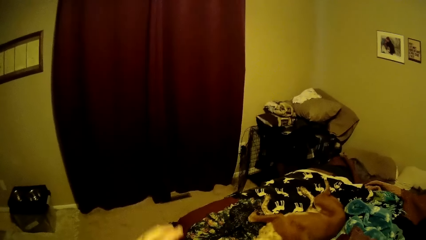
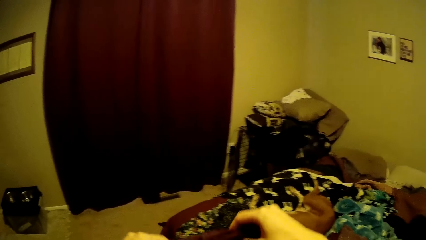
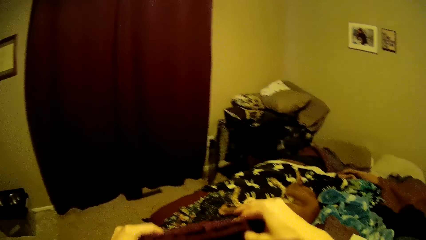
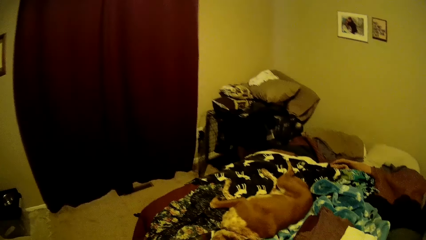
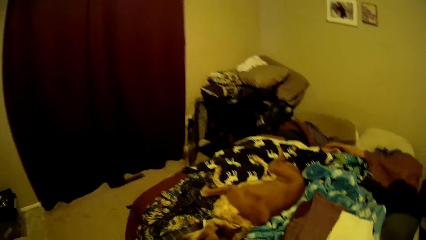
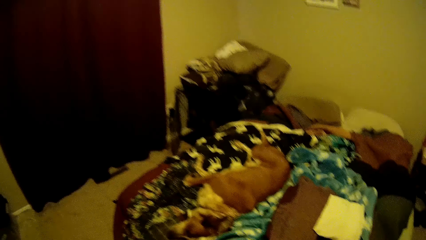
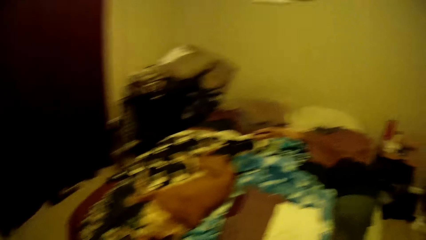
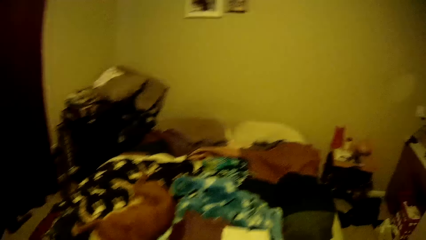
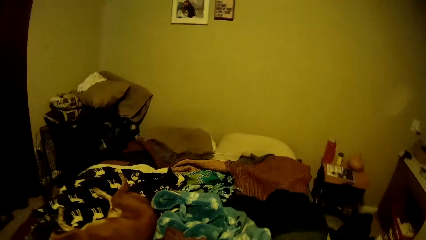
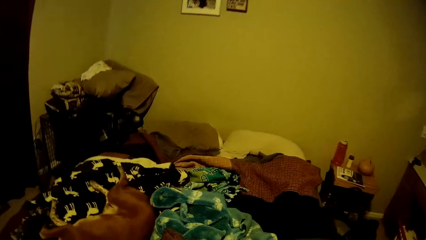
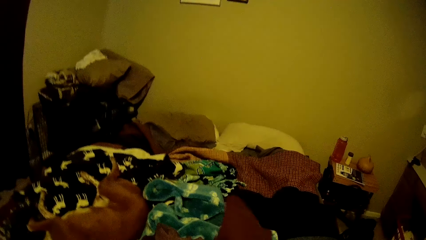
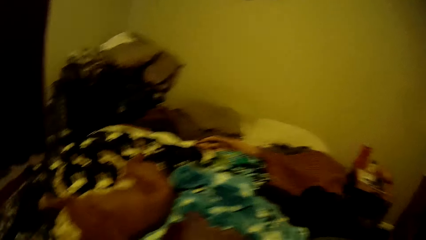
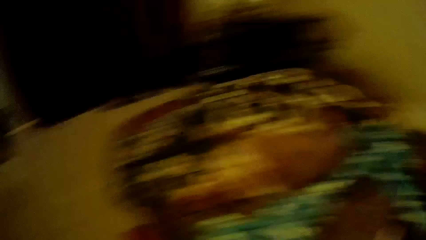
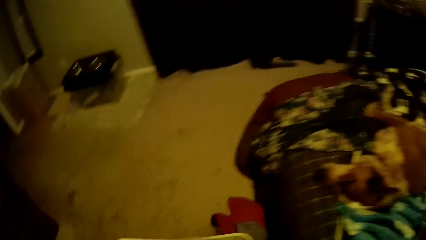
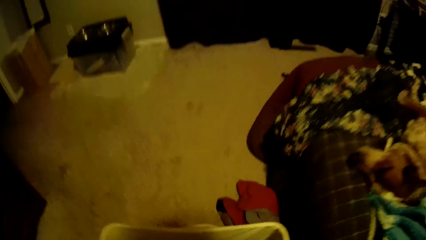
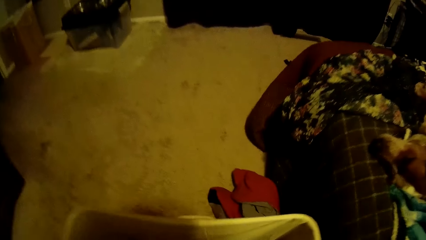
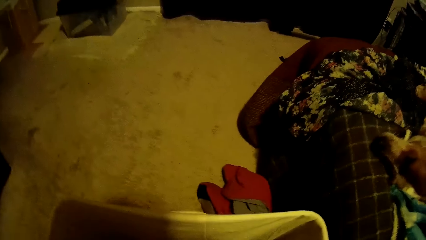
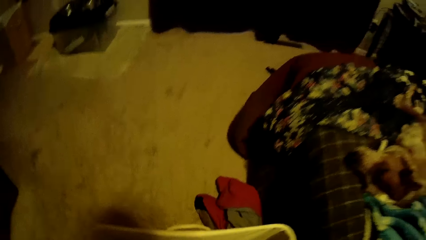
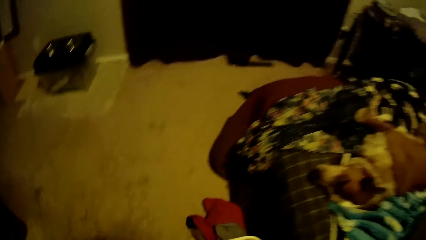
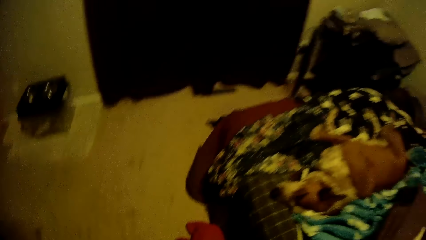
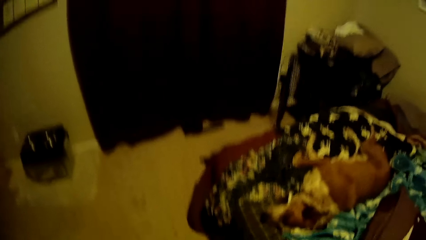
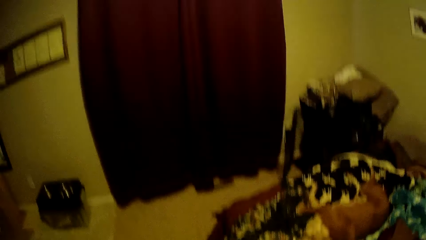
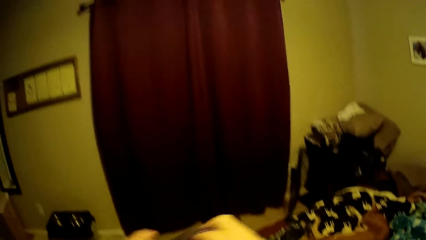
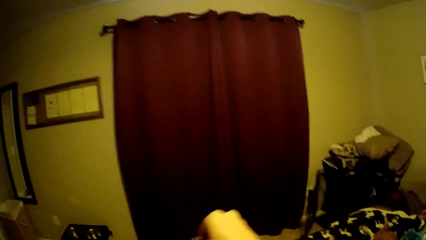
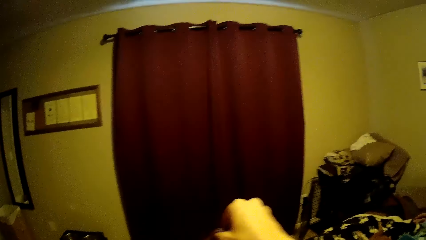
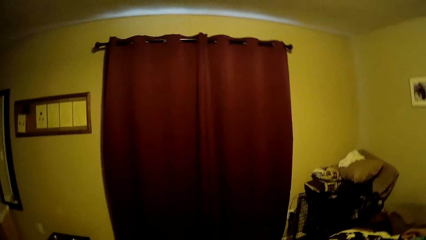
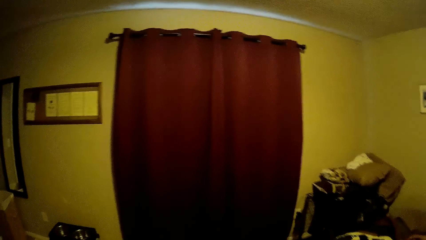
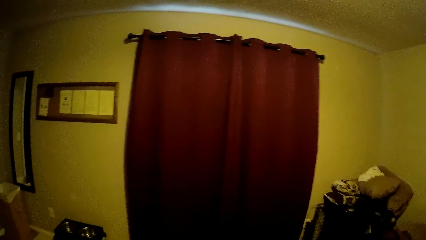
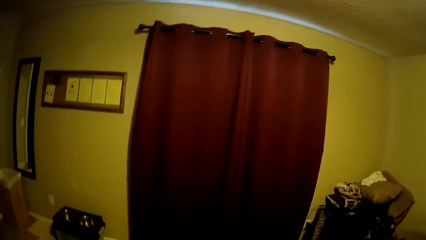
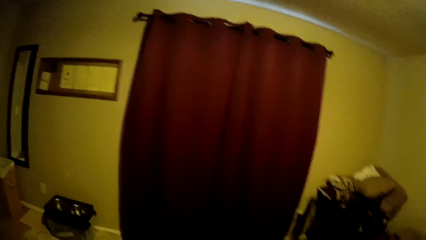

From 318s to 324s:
The camera wearer drops the wine color cloth on the bed. They bend down. They pick up a cloth. They stand up. They fold the cloth.

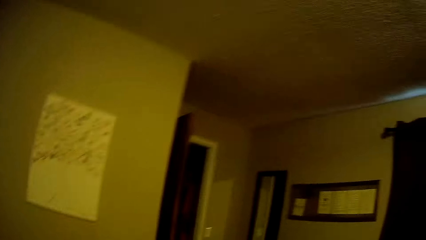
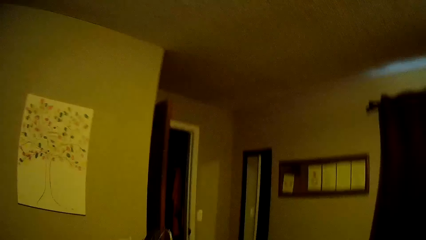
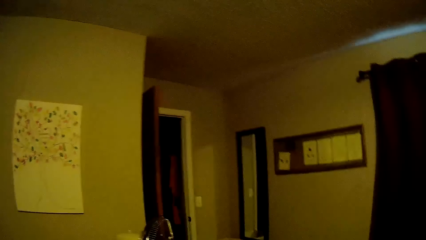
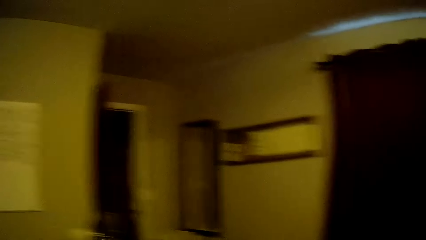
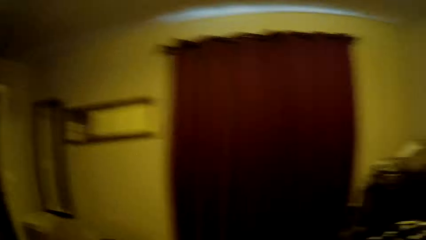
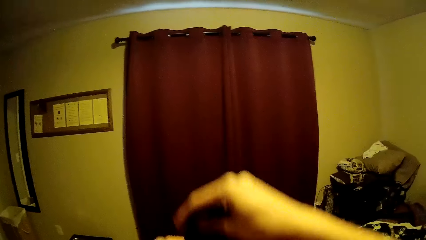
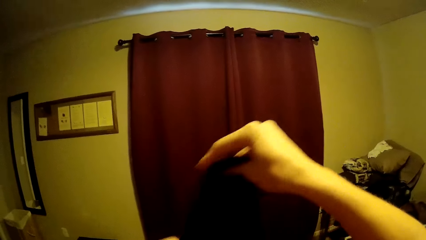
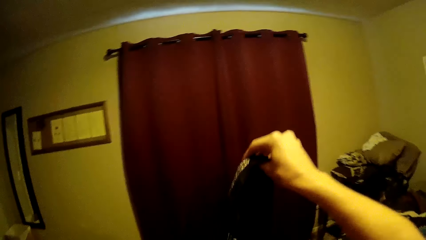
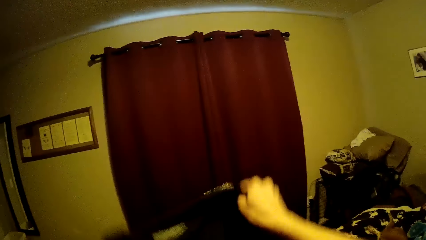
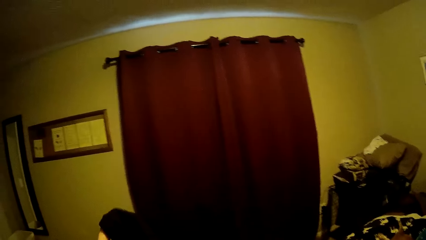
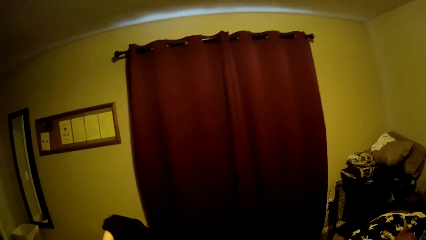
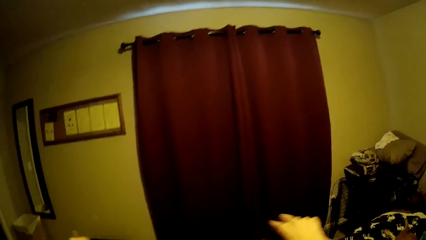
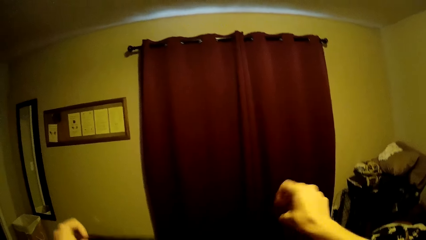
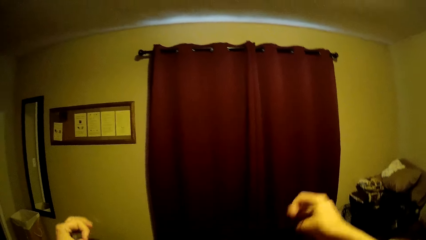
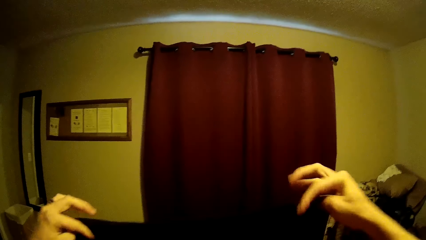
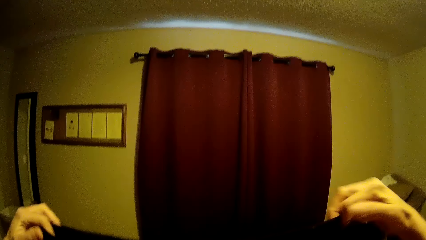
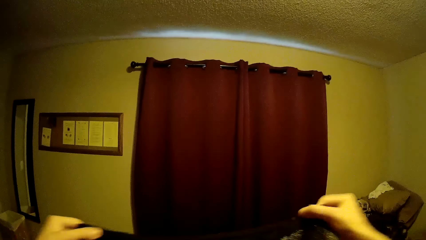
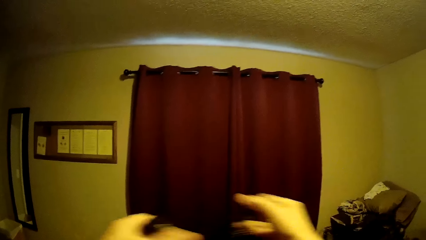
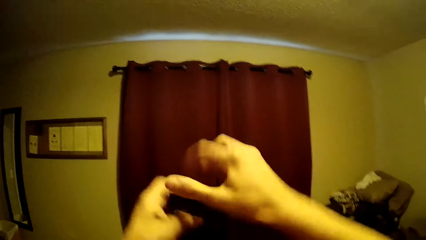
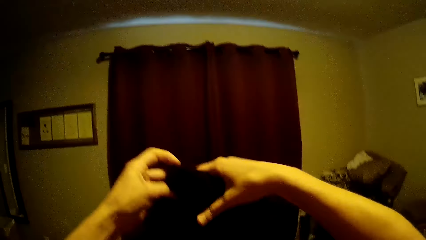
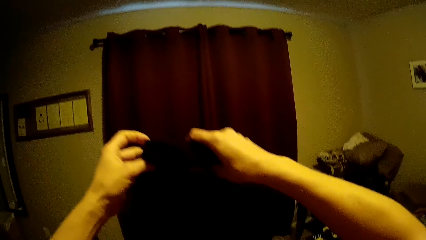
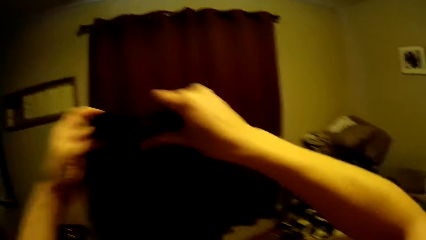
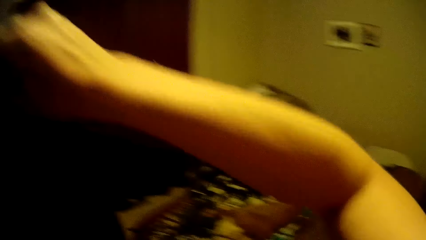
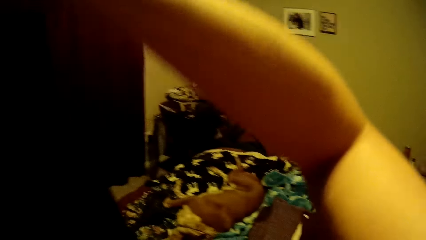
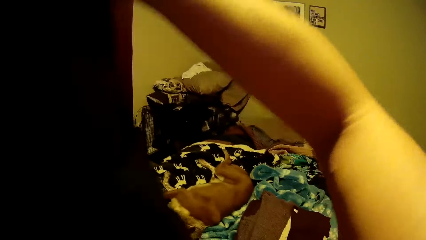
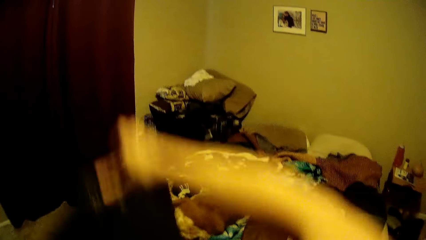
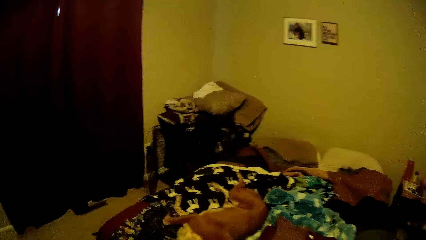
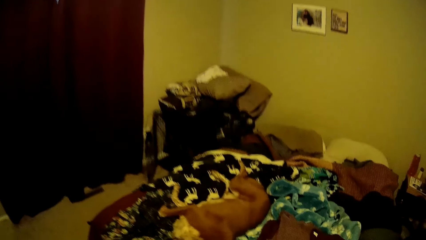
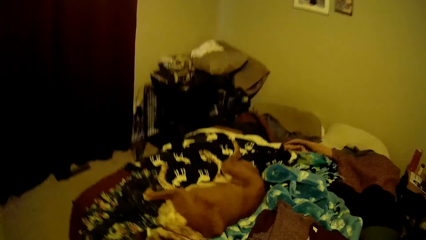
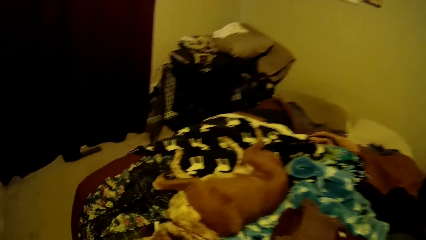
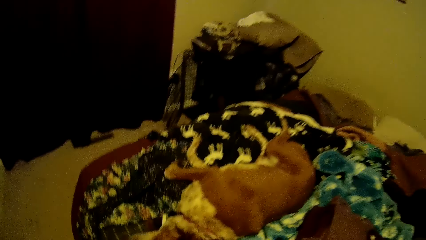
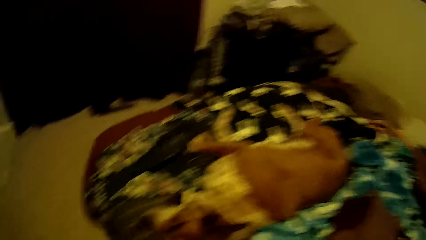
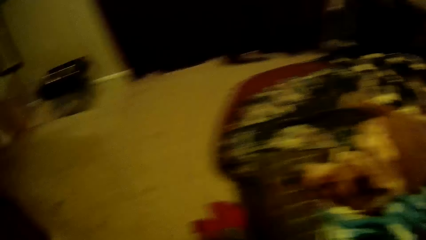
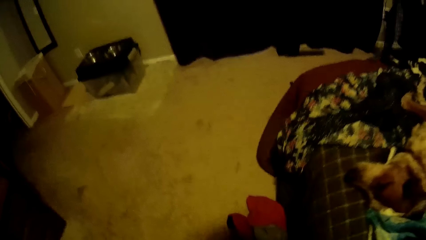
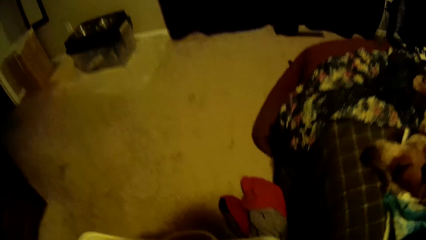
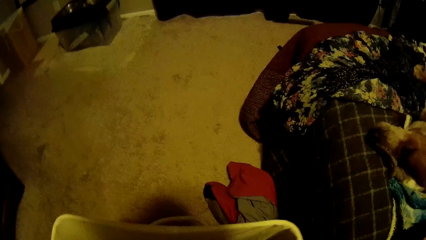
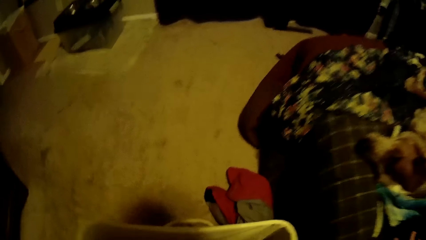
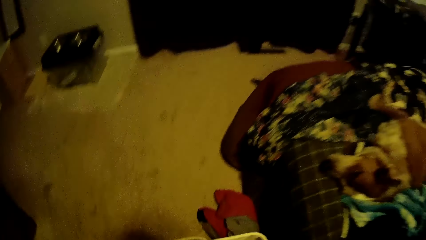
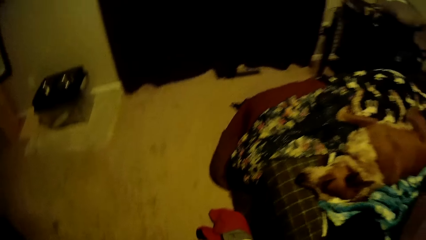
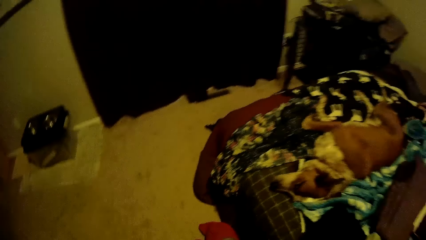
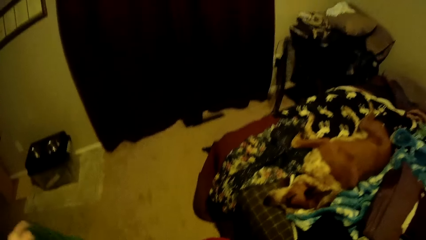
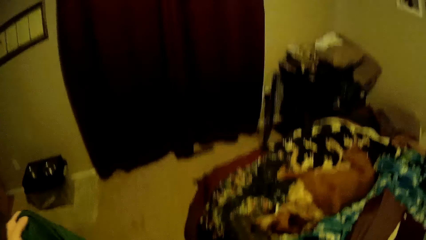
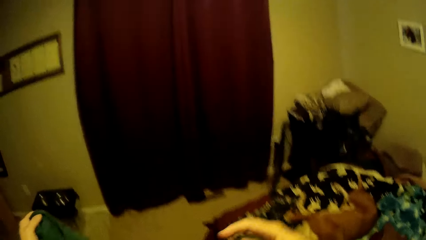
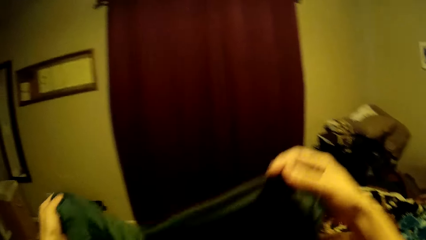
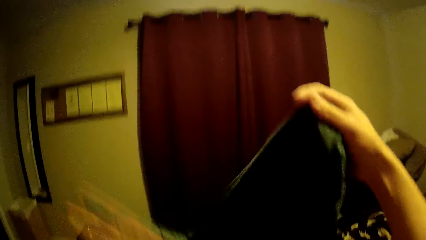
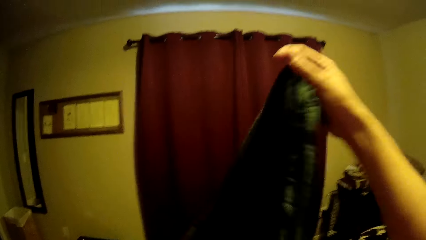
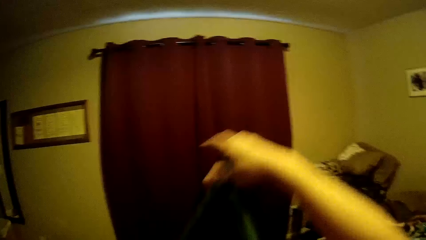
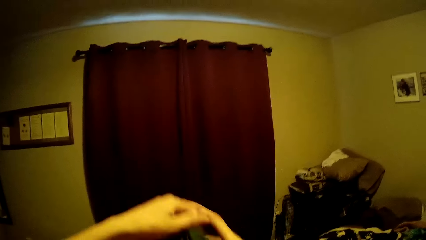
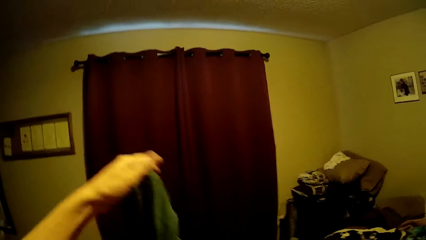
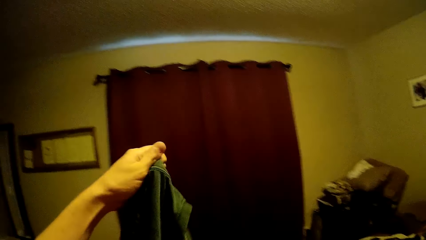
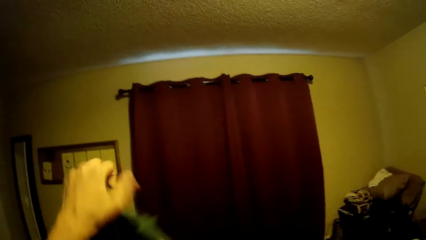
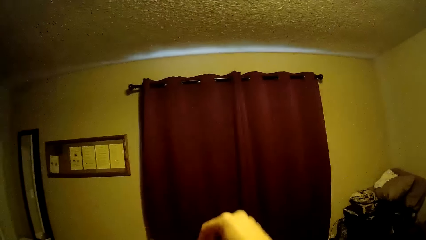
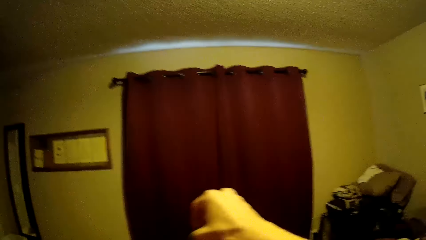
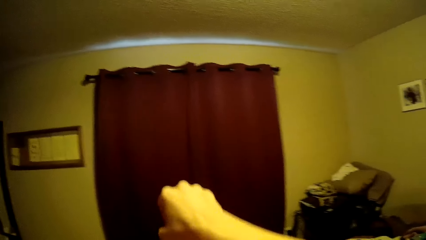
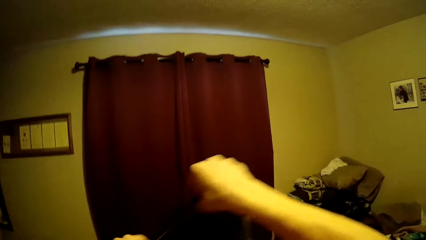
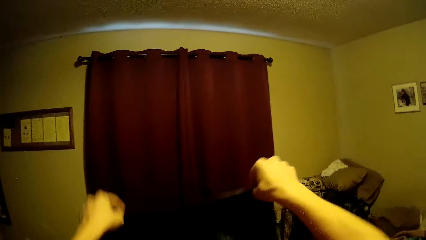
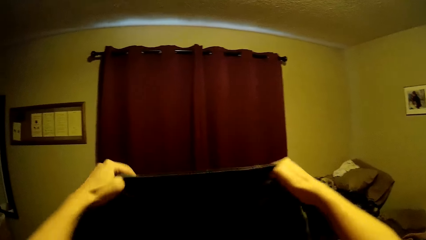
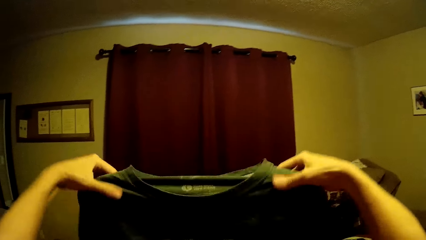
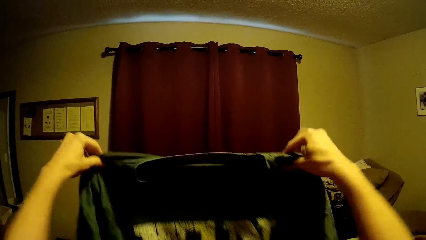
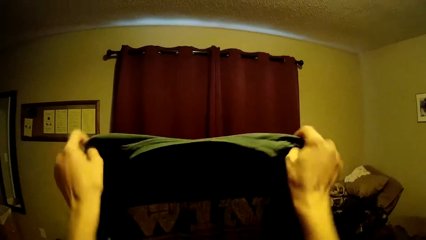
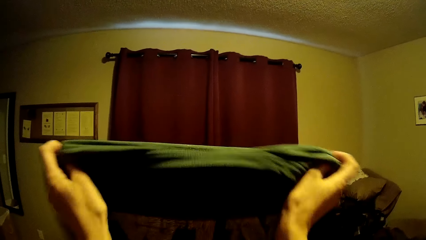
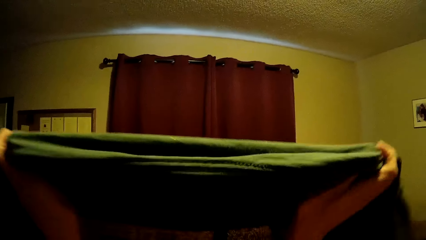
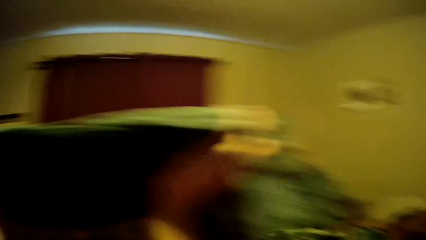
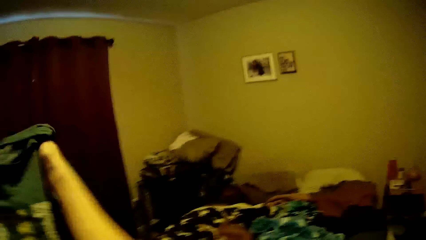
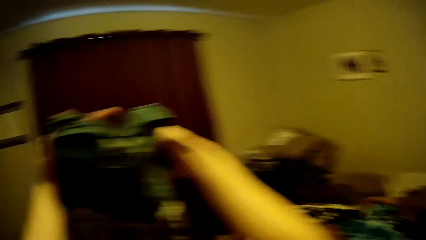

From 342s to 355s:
The camera wearer lifts the cloth. They fold the cloth, place the cloth on the bed, and bend down. They pick a green shirt or cloth from the white container. They stand up, check the cloth, adjust the green shirt, and fold the green shirt.
